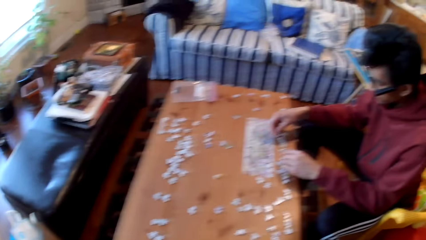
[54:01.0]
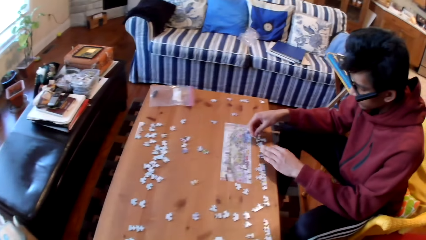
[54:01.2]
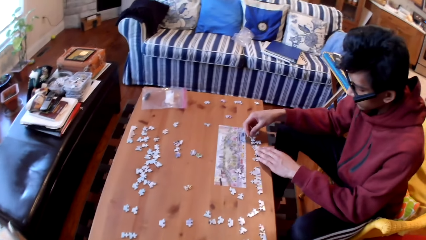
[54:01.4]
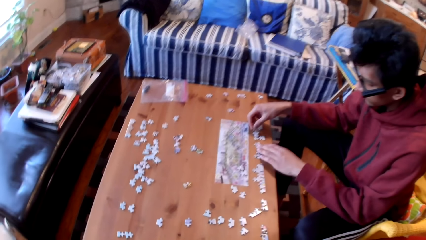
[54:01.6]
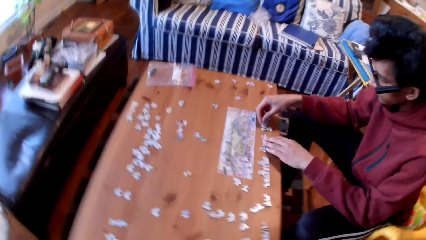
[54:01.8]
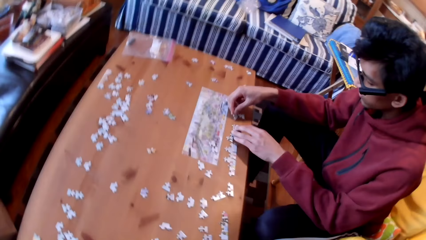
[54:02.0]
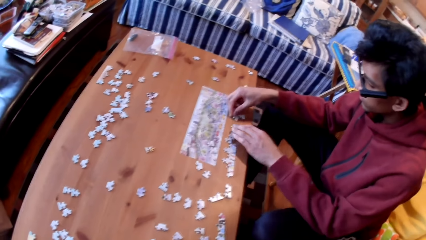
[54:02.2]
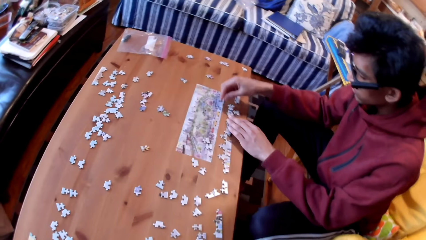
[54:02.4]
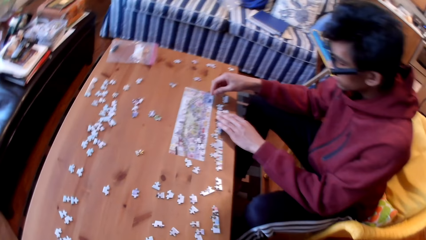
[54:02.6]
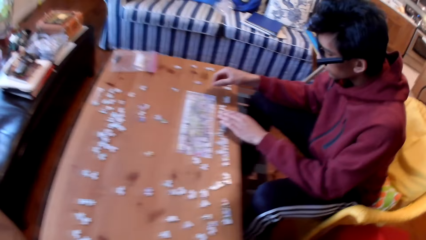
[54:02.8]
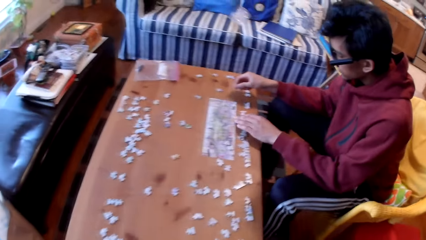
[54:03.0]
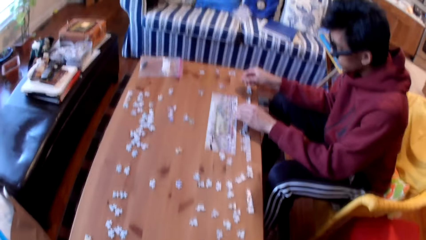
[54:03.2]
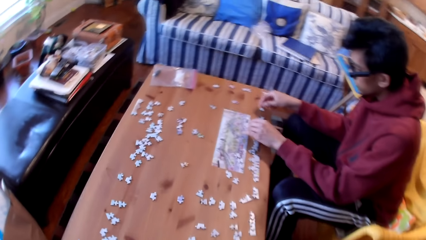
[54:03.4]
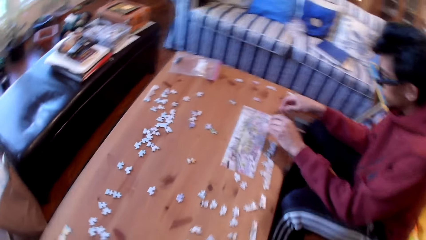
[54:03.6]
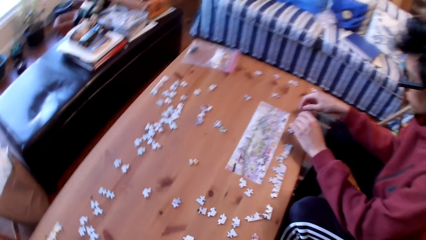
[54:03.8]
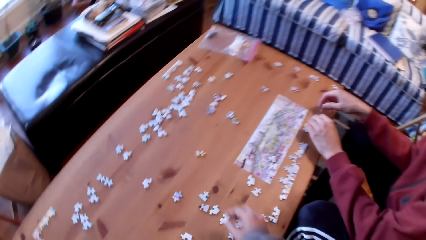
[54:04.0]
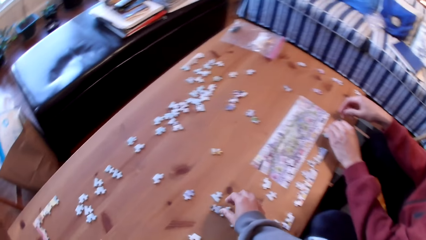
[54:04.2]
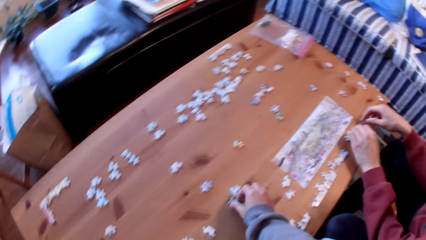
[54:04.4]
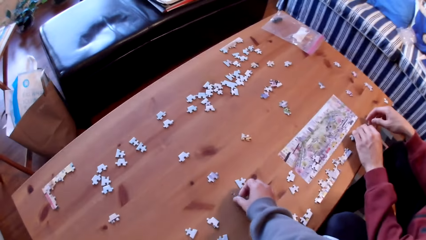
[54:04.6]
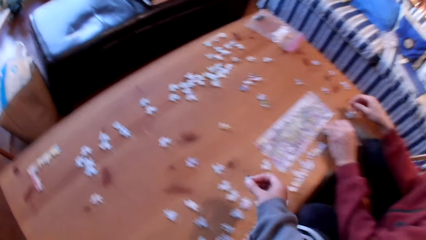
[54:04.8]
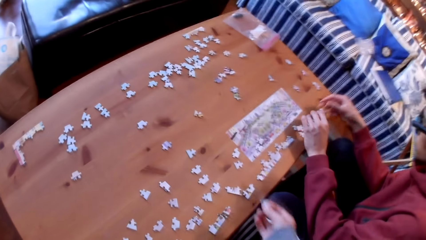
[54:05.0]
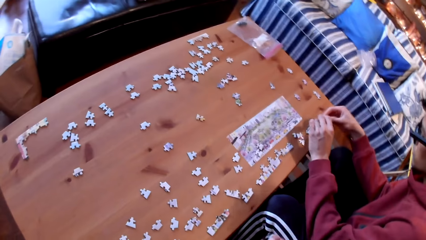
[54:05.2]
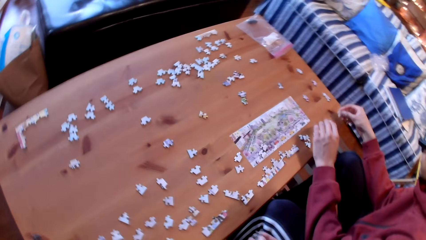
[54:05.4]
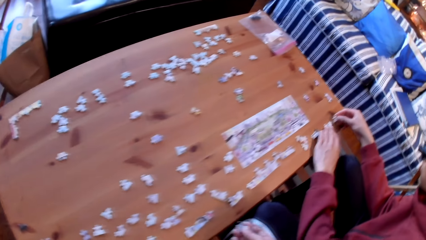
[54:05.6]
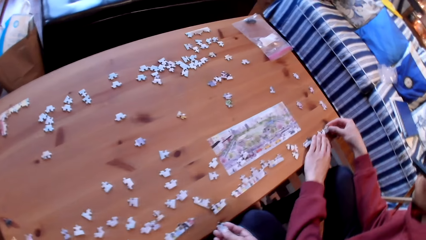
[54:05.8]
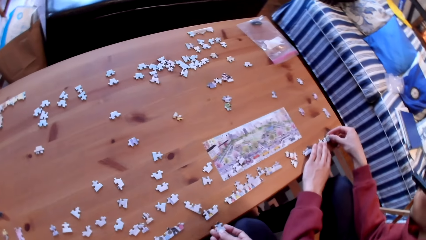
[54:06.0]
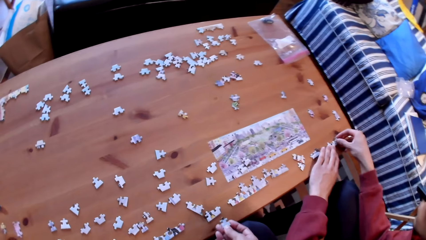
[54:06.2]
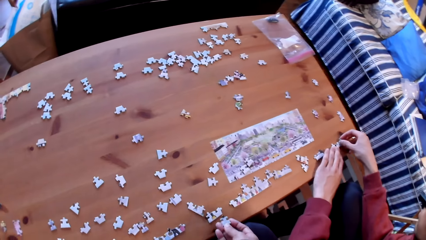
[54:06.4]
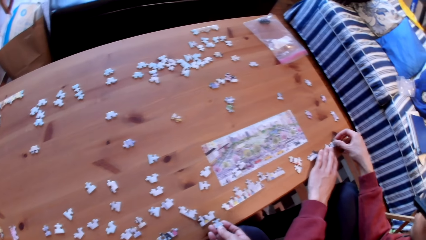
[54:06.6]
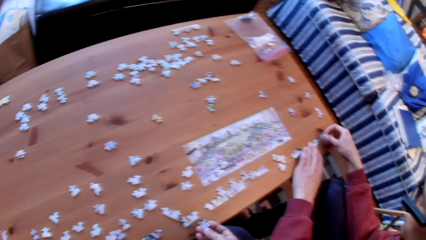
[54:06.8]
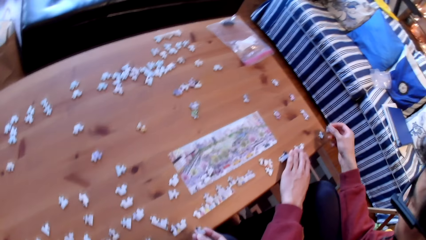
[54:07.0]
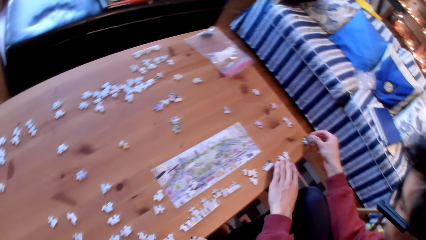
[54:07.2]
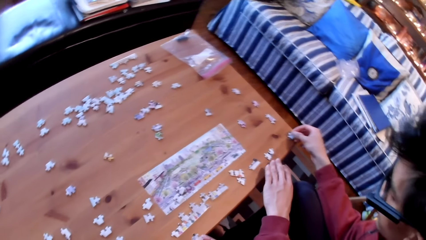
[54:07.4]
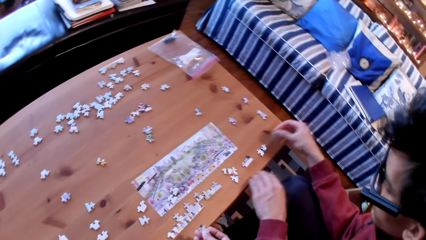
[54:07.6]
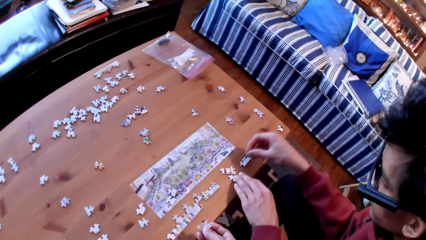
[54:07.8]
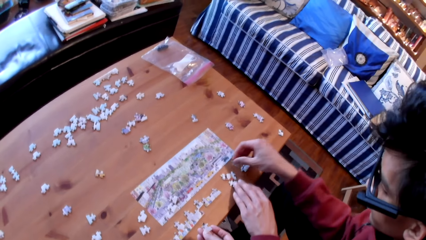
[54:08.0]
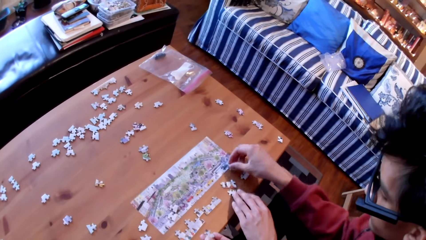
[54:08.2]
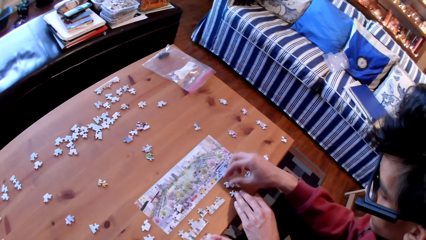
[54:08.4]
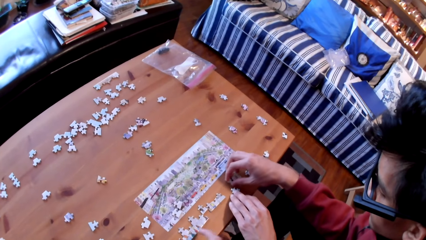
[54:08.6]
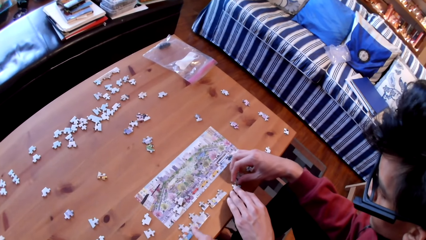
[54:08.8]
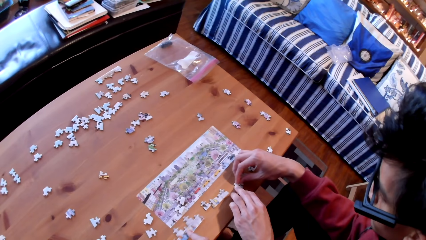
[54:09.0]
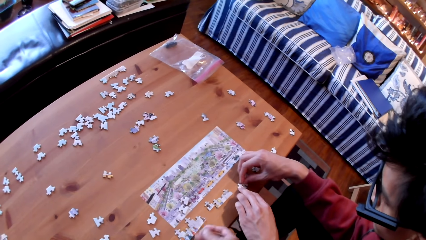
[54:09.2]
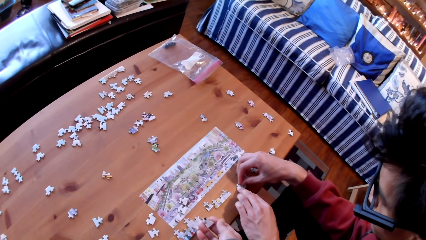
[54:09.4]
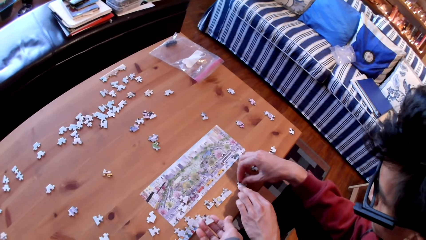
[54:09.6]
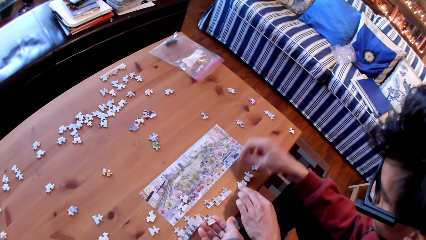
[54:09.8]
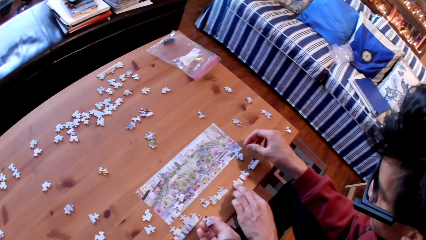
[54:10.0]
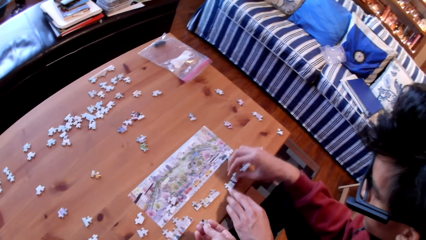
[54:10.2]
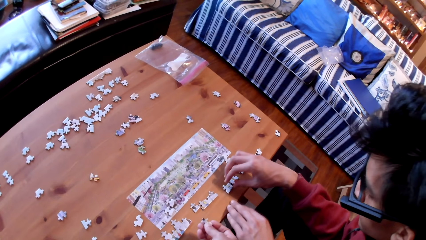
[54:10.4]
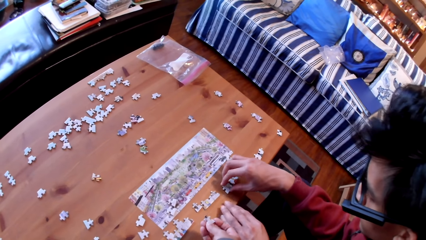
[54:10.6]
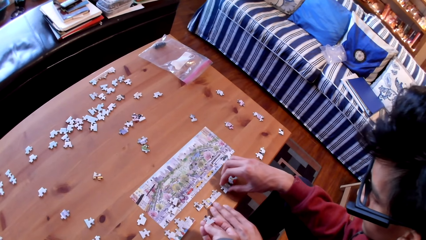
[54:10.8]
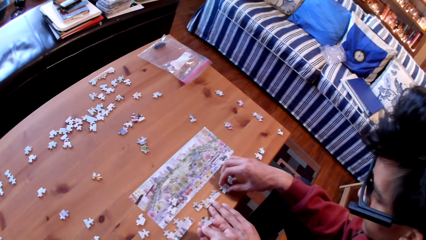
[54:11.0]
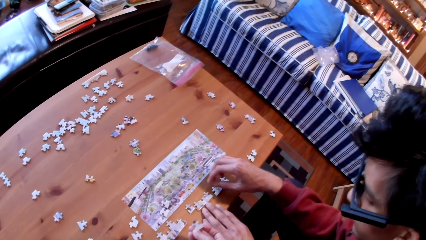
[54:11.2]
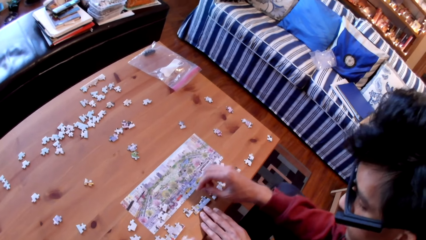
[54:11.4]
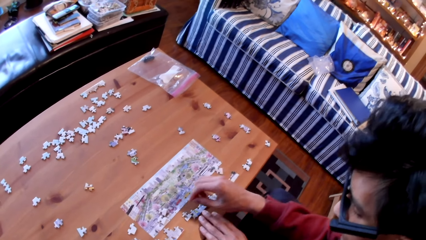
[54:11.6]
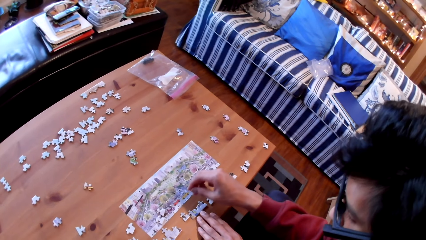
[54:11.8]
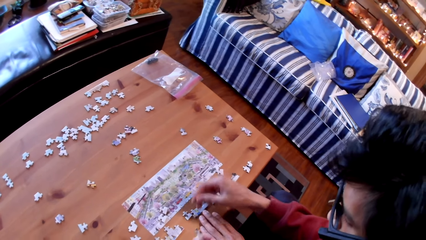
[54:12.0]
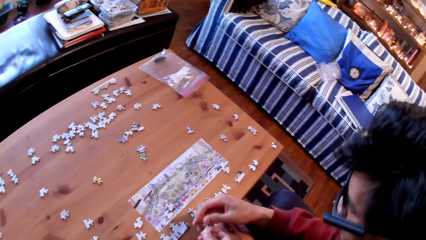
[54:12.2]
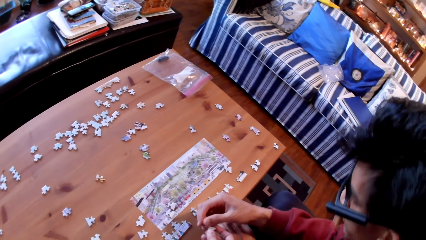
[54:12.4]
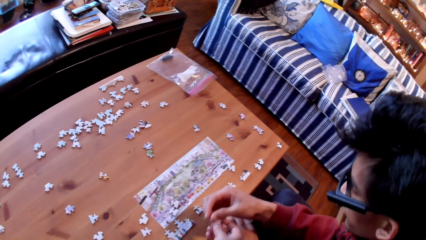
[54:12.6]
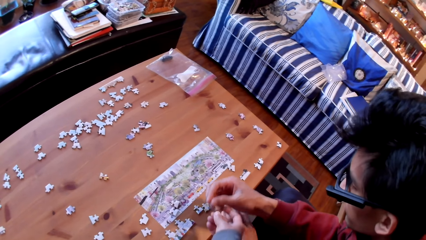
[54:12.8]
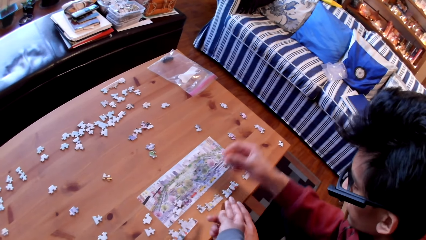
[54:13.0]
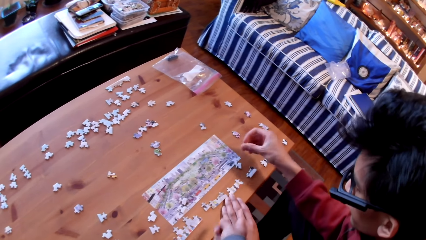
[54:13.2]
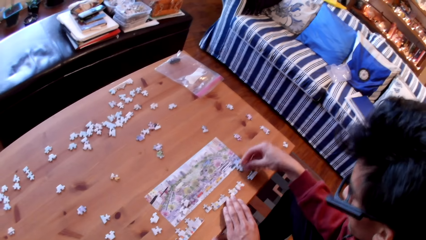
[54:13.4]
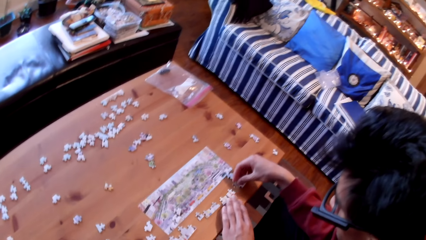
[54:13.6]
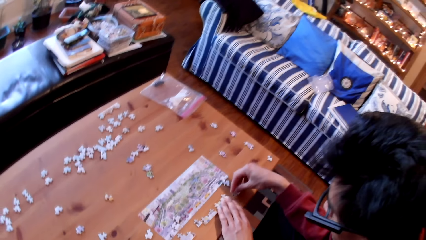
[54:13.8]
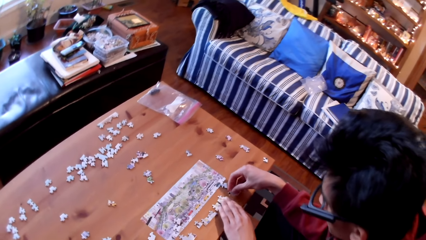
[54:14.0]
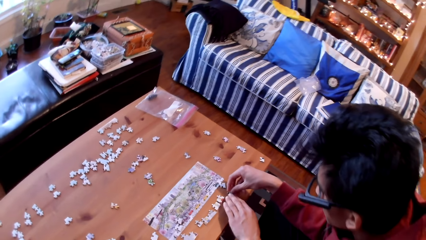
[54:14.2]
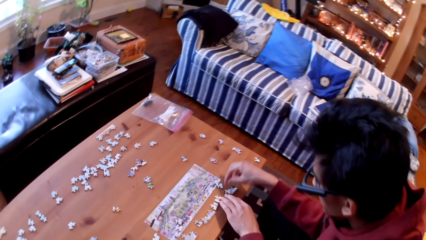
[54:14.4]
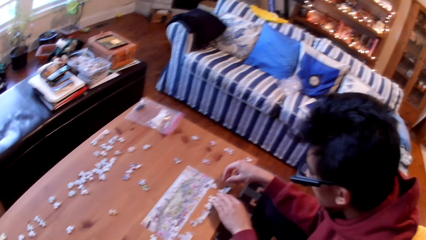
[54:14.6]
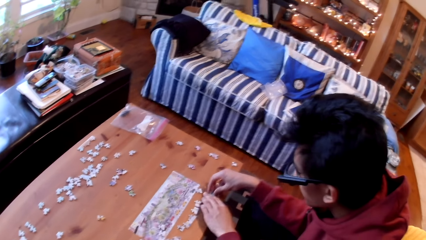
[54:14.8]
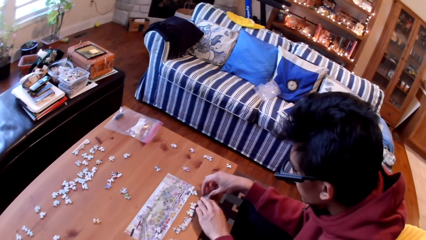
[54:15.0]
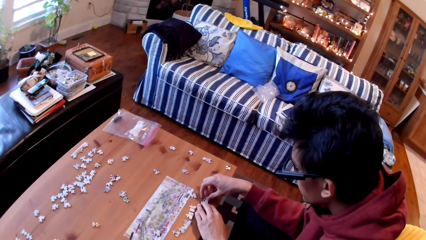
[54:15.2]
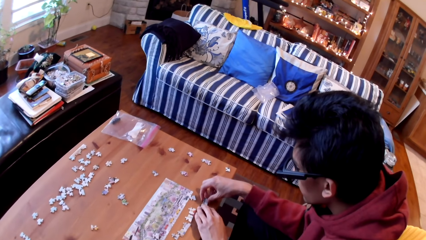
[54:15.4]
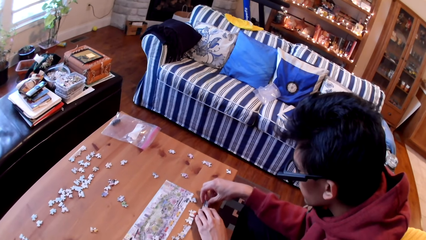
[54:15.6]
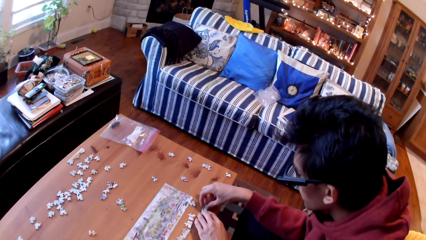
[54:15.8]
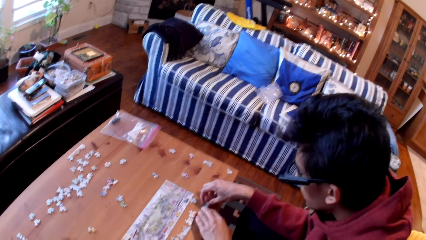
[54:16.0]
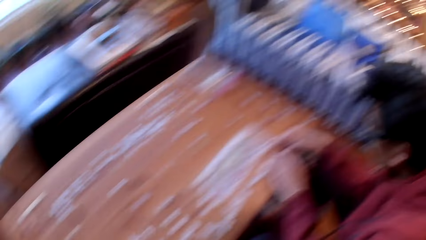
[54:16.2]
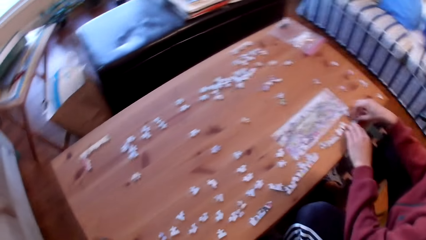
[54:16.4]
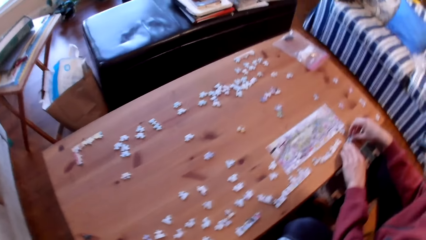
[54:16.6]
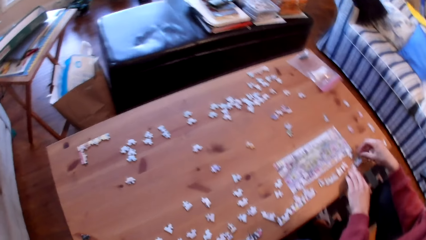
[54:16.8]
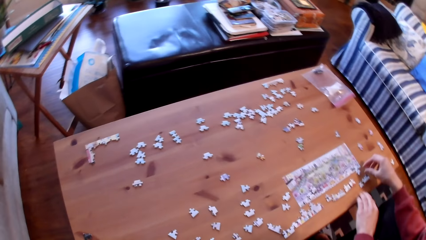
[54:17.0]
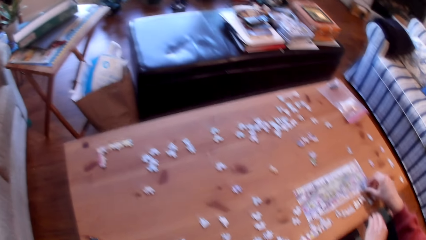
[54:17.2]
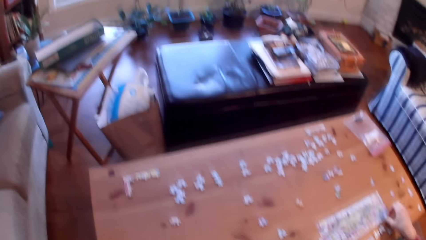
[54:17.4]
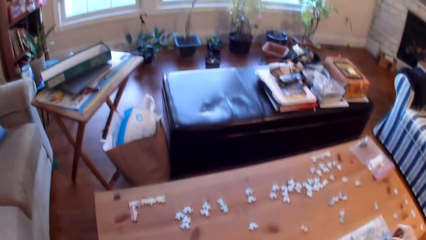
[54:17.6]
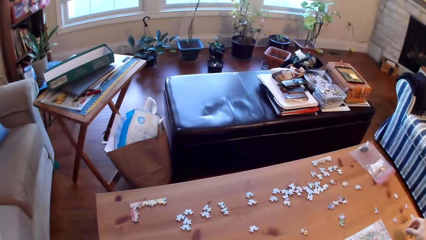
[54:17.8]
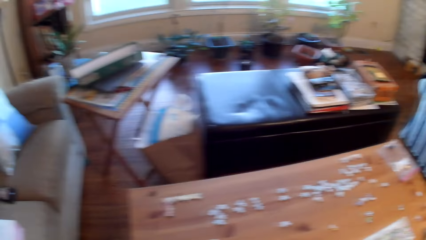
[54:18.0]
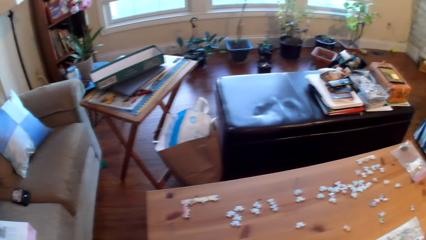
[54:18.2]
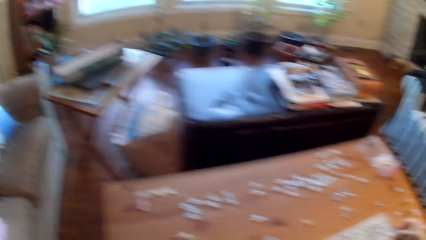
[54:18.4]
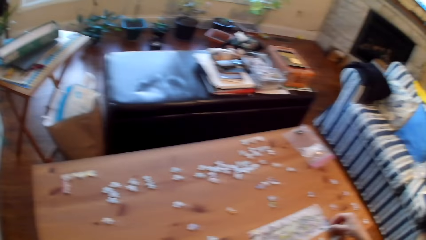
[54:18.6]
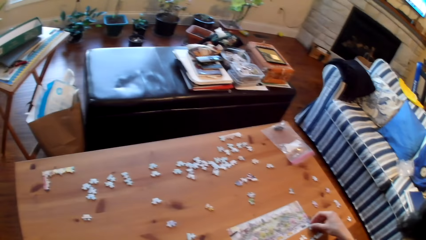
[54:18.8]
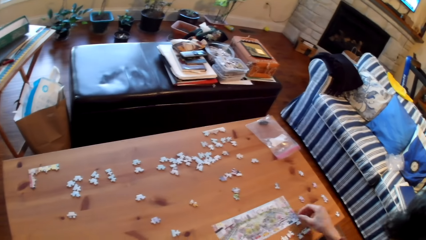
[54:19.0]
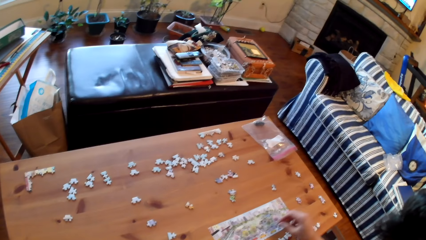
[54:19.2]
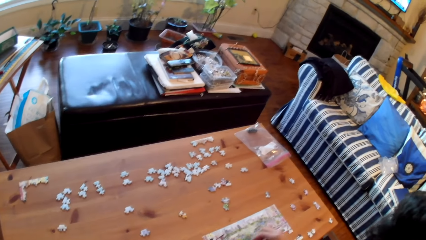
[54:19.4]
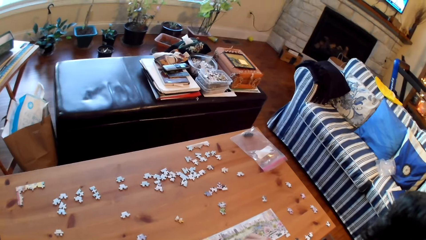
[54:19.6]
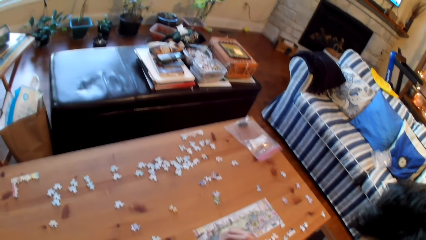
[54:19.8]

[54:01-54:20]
A man arranges the puzzle pieces on the table. The camera wearer picks up the puzzle piece or card from the table. The man arranges the puzzle pieces on the table. The camera wearer gives the man the card. The man takes the puzzle piece from the camera wearer. The man arranges the puzzle pieces on the table with his hands.
